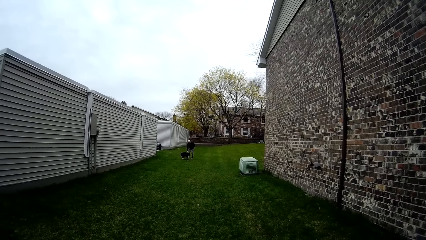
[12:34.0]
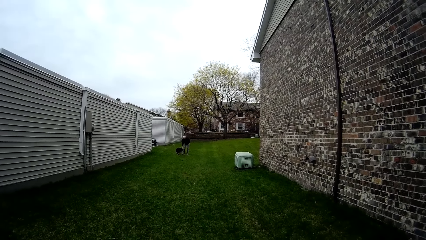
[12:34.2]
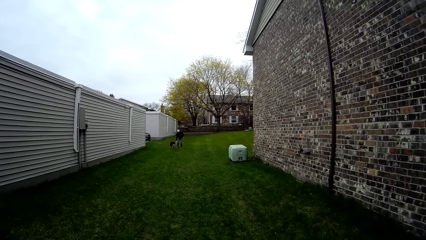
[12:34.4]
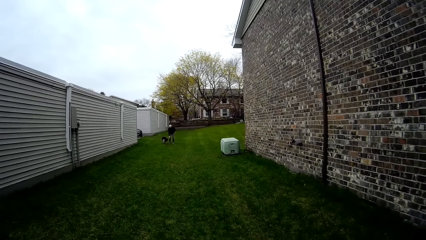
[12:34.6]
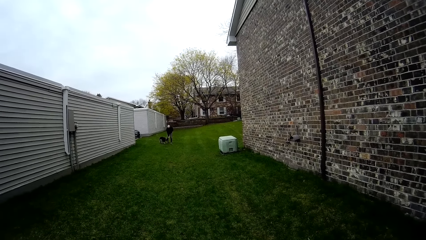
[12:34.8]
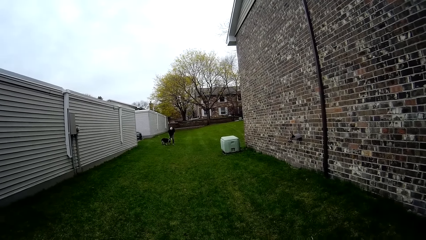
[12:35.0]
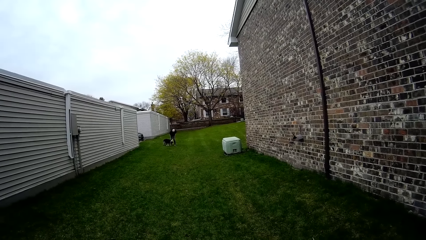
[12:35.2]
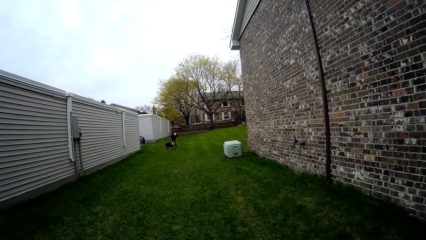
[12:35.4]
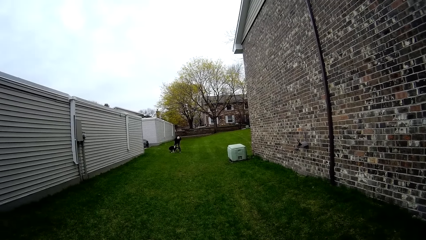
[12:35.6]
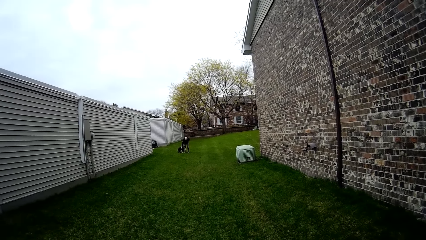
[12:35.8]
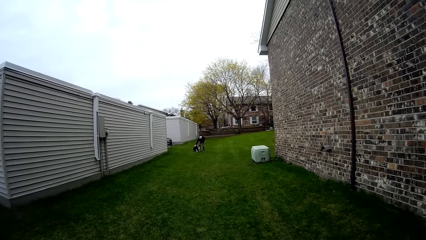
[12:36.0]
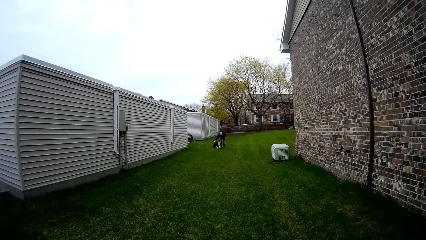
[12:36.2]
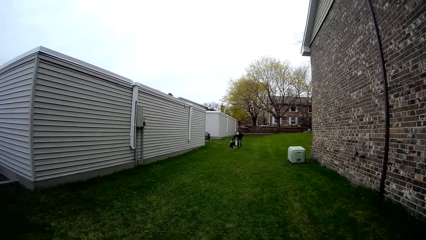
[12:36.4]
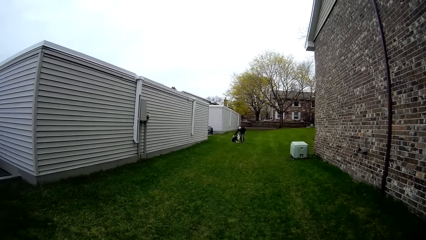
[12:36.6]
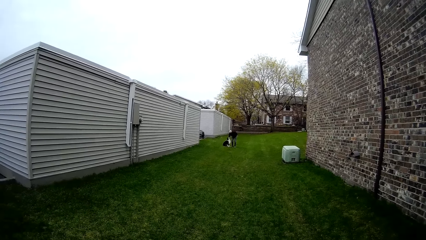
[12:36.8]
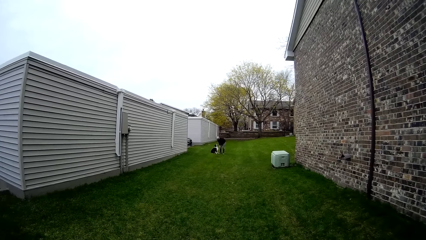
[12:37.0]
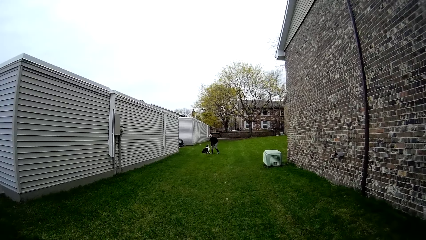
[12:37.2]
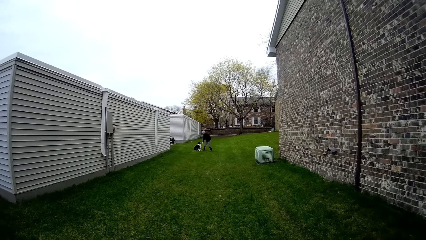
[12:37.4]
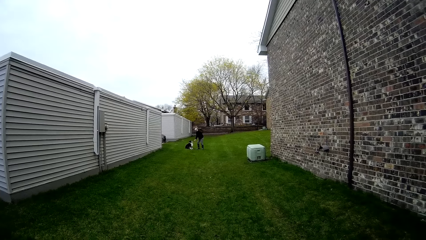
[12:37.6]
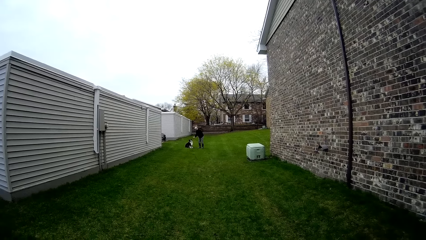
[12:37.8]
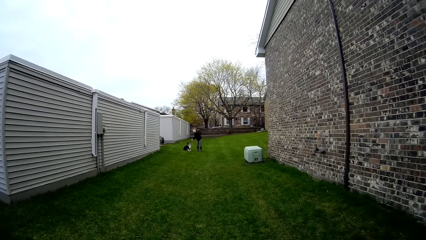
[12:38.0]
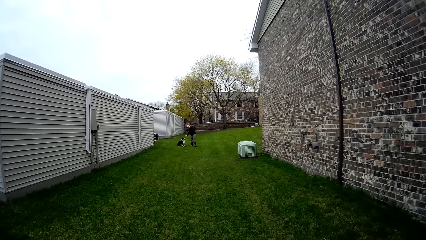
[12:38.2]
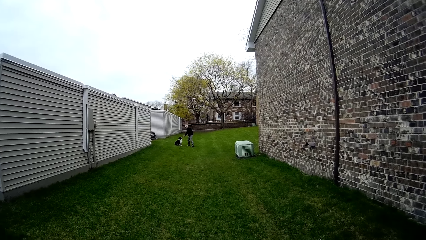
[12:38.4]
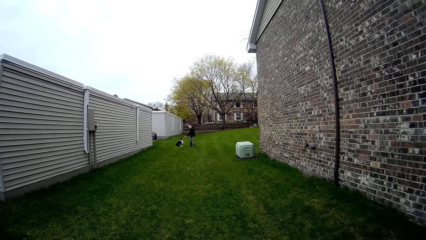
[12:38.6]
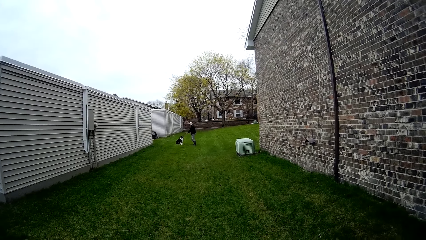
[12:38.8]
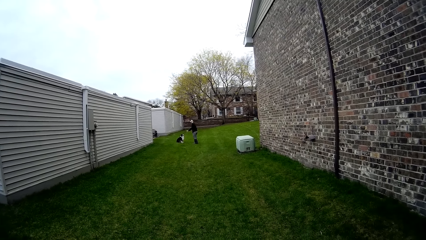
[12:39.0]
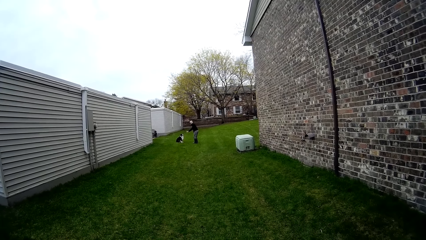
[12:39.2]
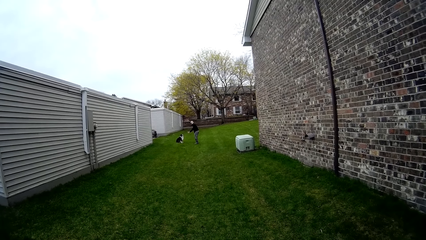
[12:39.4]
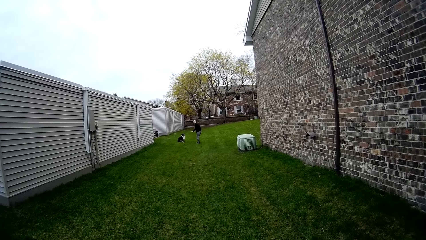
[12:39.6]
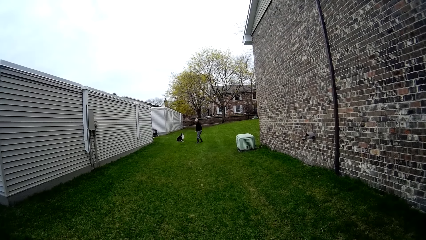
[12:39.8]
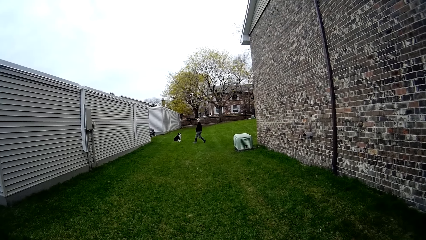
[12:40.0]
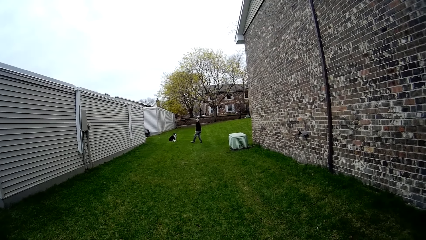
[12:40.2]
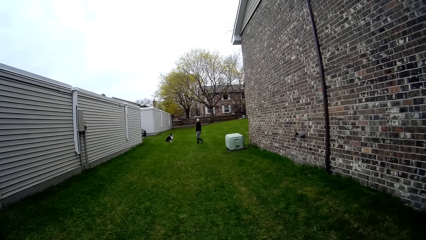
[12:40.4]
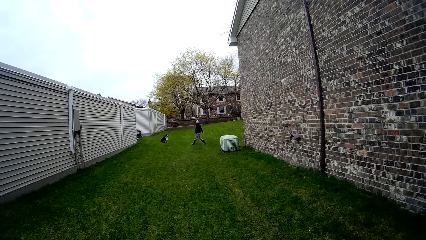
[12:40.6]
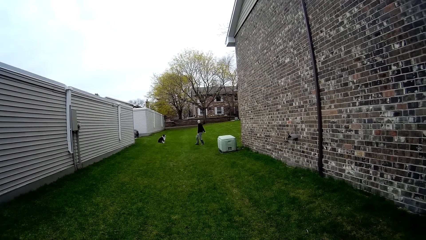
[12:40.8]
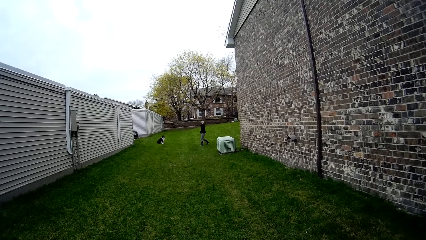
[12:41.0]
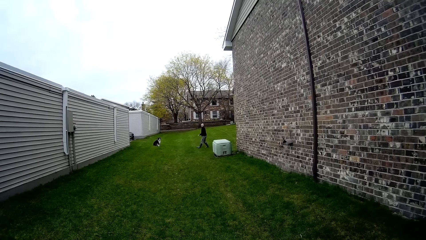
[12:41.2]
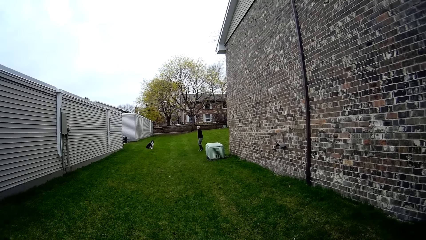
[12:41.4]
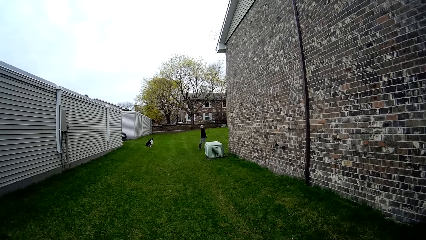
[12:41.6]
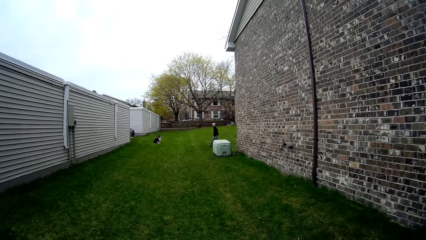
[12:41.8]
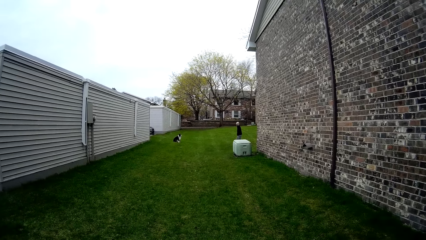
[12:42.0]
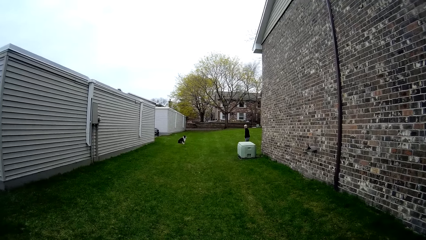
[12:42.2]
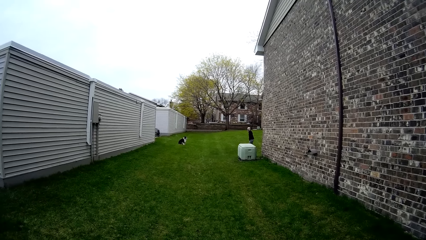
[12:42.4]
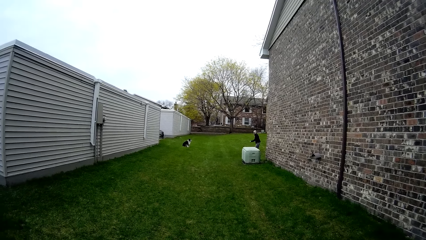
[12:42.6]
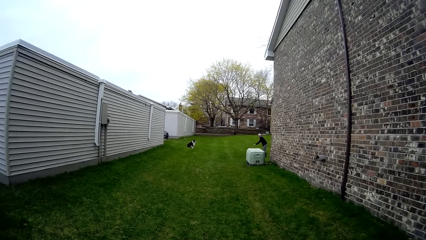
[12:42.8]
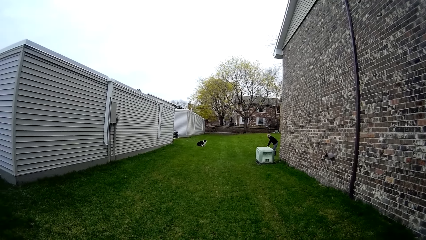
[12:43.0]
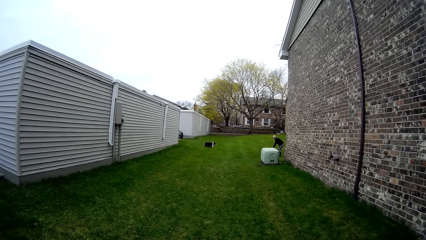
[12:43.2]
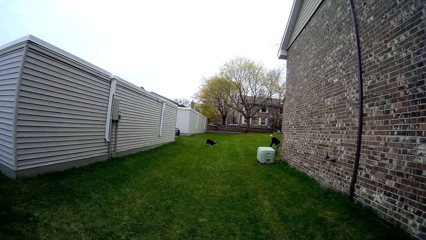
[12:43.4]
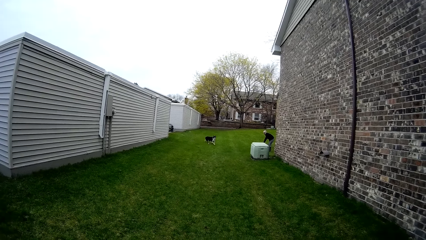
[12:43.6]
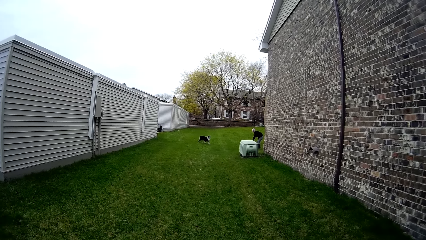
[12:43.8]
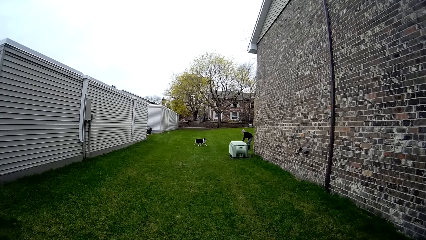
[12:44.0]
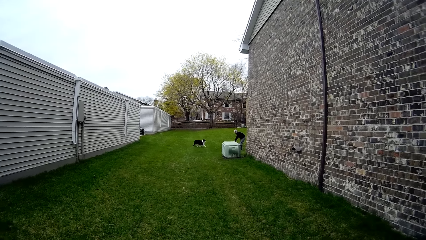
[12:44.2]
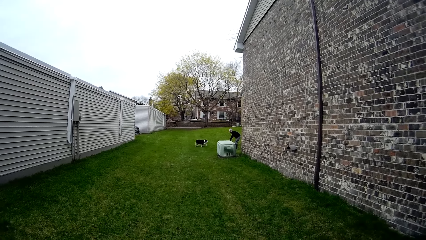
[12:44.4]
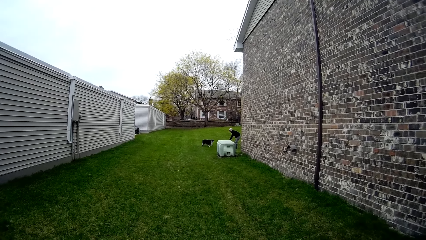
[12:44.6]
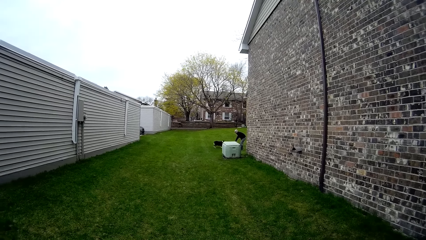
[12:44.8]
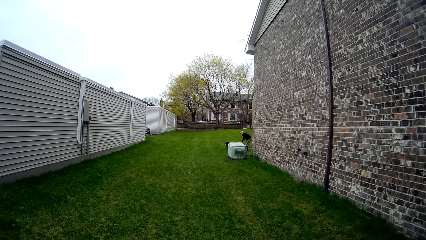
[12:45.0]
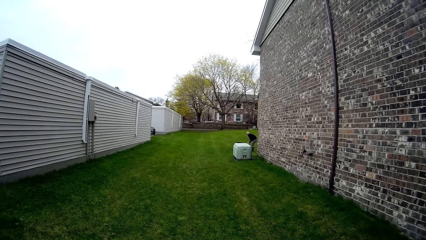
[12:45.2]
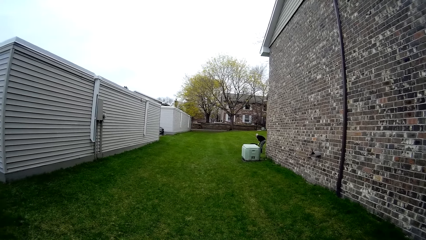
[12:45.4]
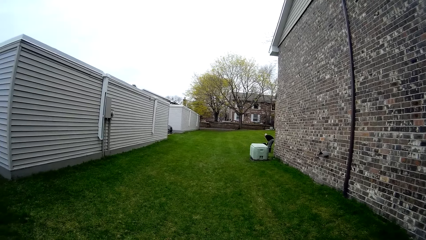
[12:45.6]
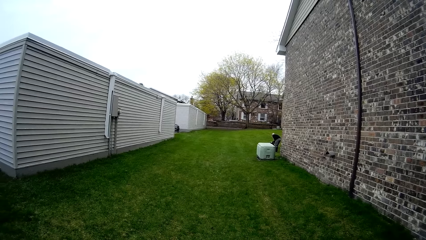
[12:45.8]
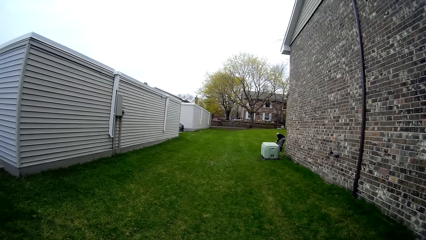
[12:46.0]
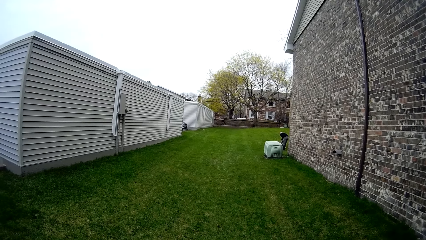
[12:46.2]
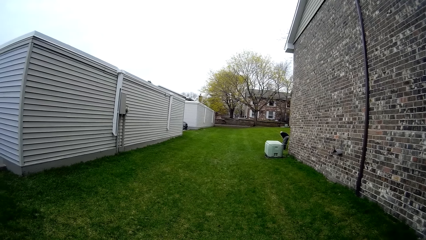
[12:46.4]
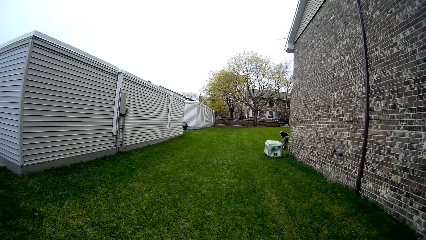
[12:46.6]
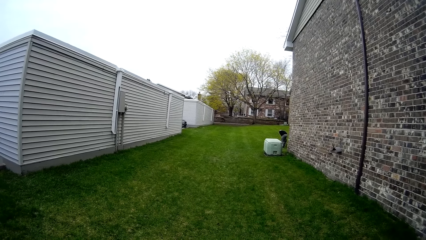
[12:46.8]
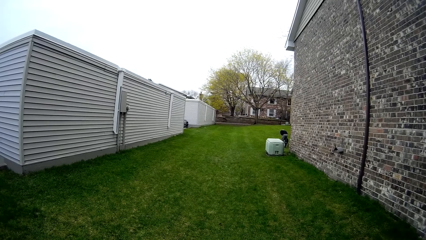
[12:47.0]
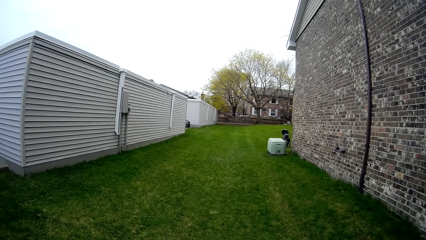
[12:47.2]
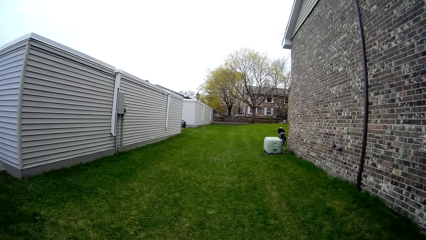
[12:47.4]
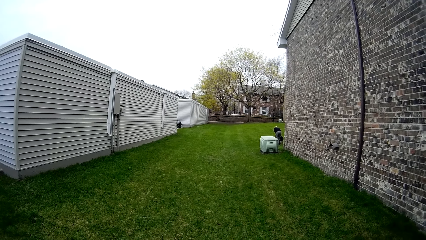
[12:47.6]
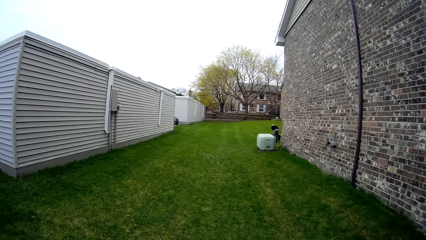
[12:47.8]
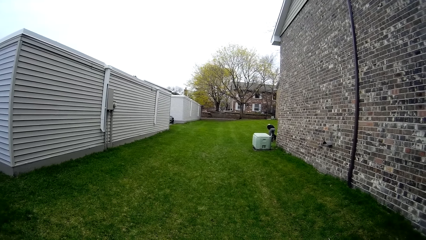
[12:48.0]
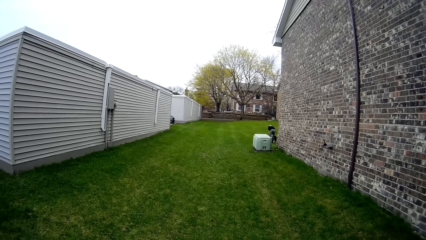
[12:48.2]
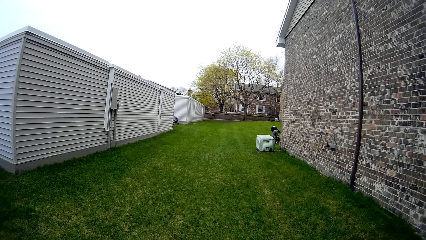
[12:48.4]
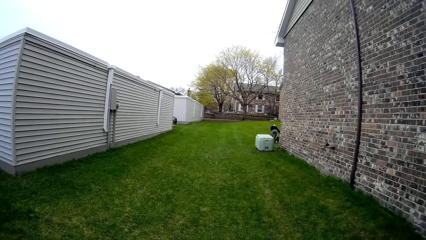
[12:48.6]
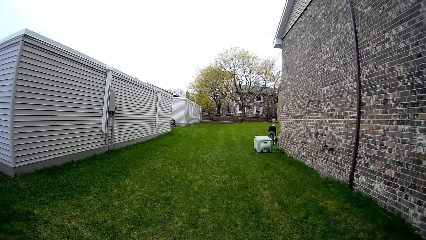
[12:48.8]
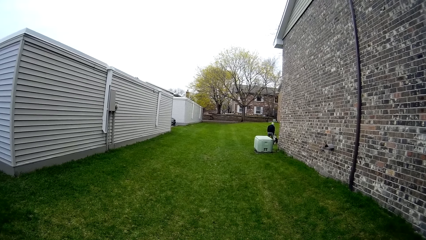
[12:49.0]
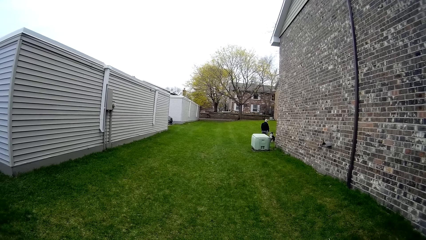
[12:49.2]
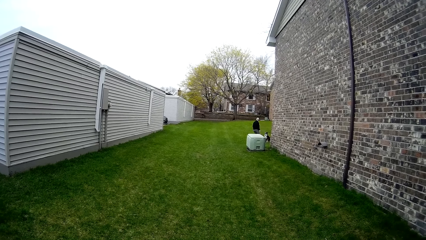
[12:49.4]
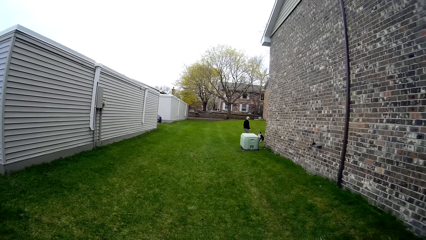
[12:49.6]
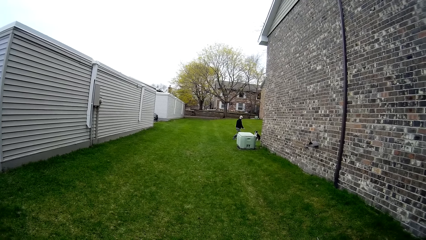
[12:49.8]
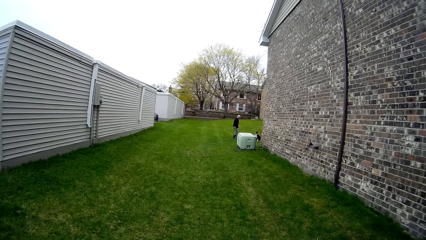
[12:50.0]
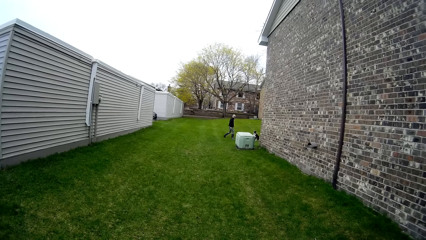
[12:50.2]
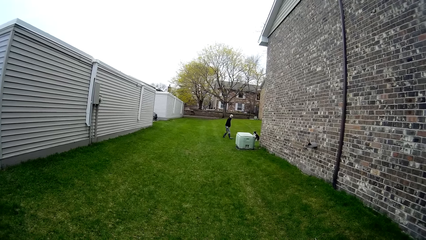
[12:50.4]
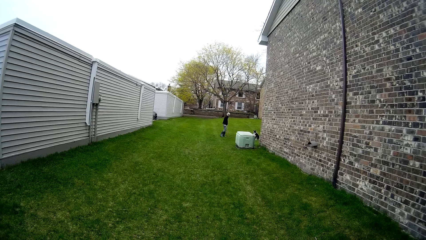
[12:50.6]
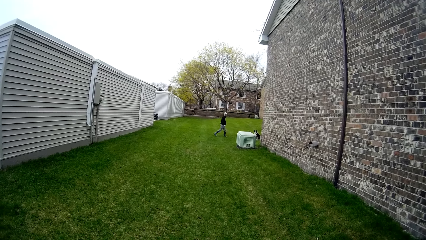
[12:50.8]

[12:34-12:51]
A man interacts with a dog.
